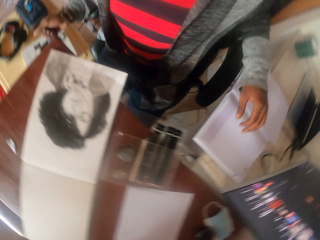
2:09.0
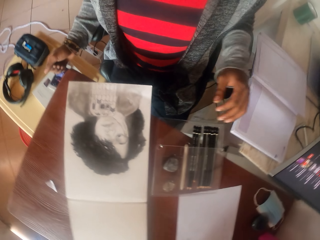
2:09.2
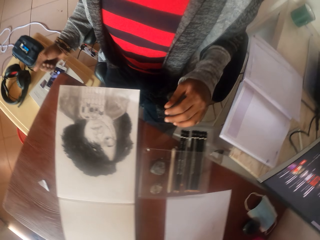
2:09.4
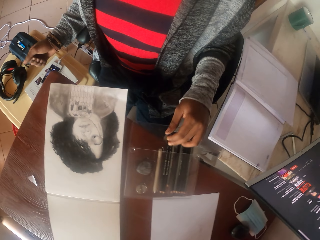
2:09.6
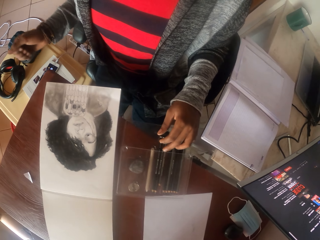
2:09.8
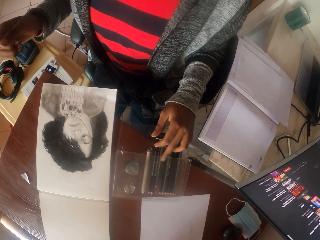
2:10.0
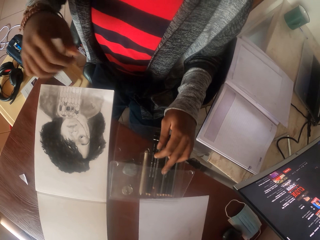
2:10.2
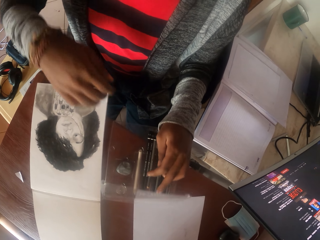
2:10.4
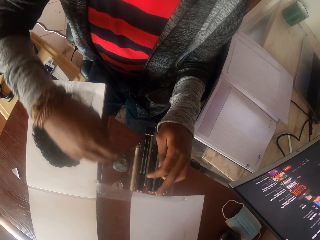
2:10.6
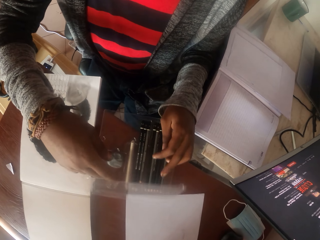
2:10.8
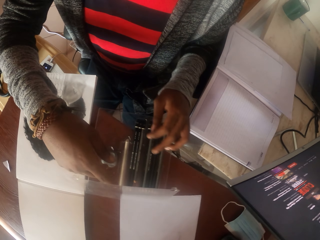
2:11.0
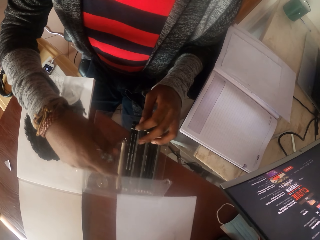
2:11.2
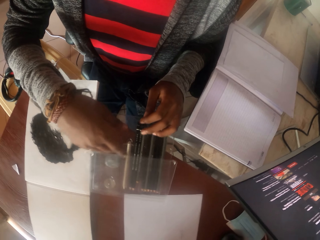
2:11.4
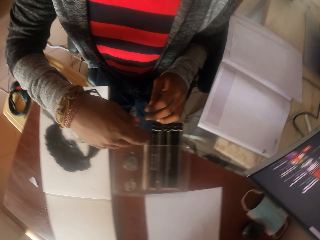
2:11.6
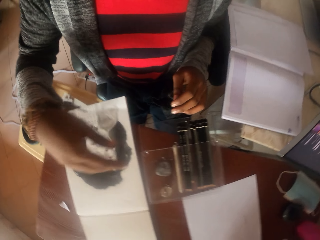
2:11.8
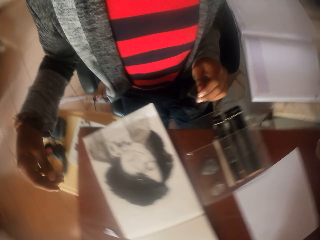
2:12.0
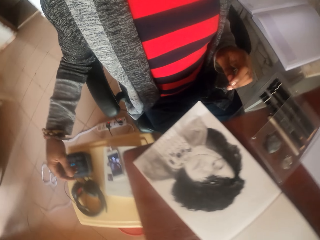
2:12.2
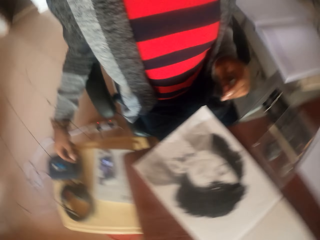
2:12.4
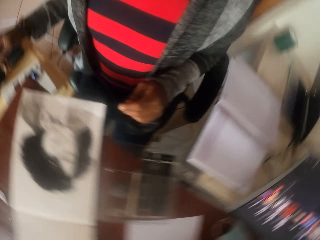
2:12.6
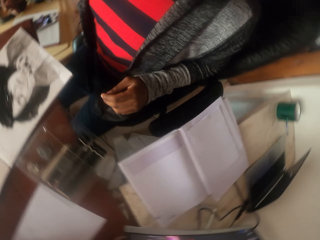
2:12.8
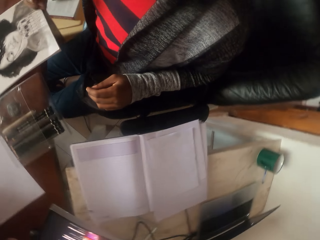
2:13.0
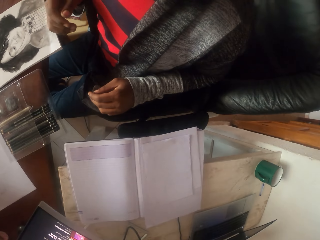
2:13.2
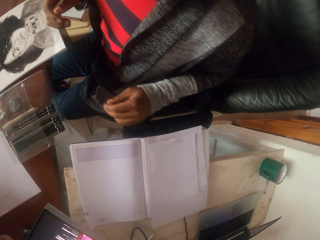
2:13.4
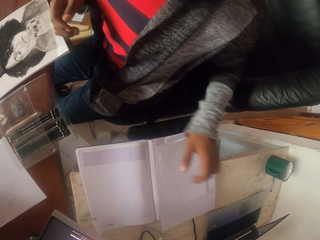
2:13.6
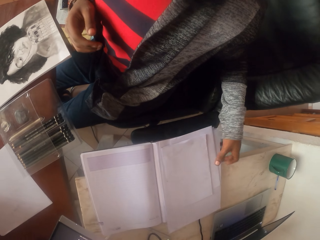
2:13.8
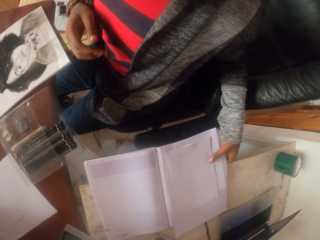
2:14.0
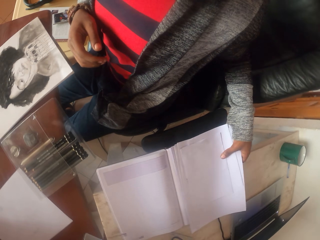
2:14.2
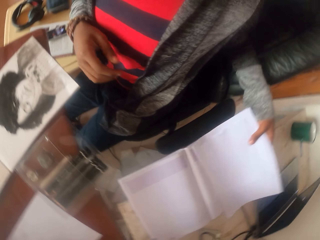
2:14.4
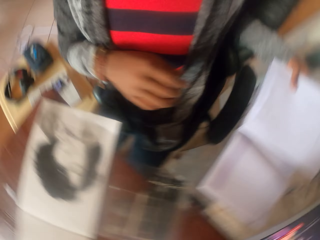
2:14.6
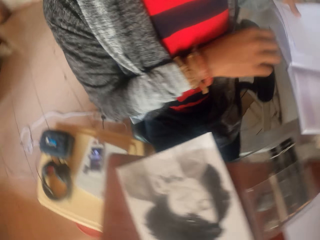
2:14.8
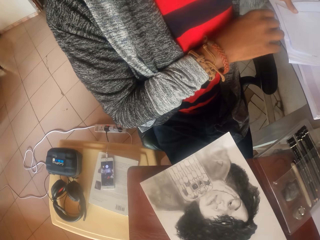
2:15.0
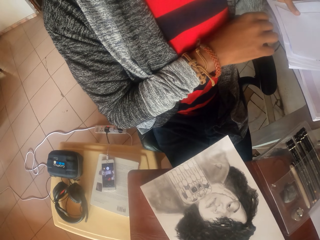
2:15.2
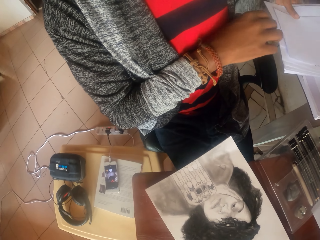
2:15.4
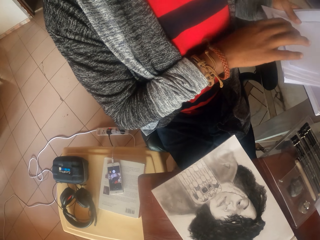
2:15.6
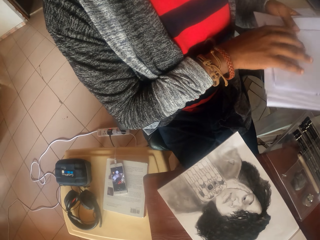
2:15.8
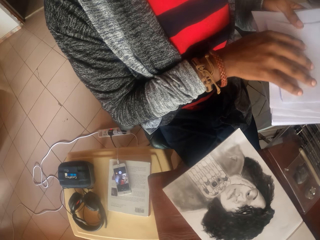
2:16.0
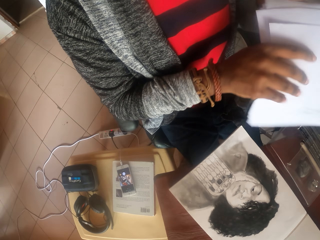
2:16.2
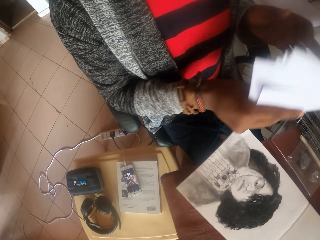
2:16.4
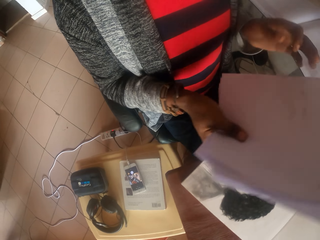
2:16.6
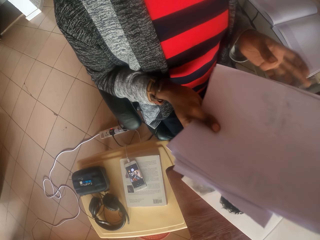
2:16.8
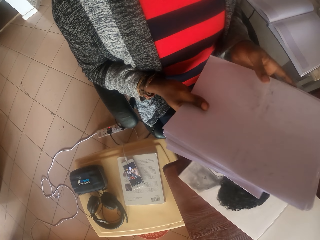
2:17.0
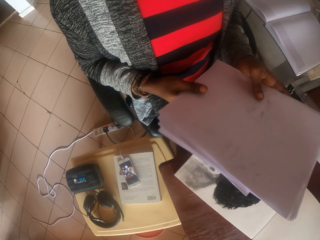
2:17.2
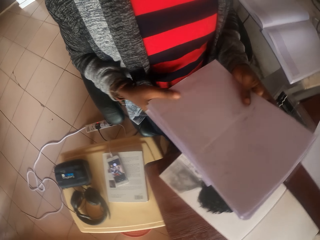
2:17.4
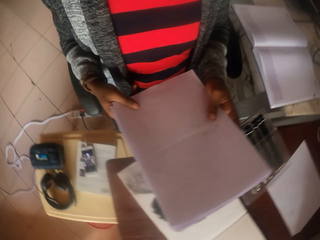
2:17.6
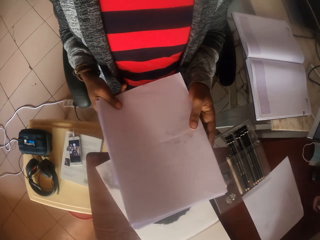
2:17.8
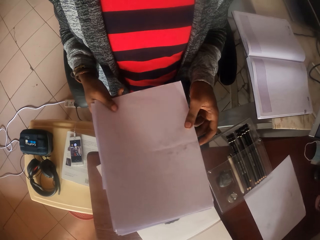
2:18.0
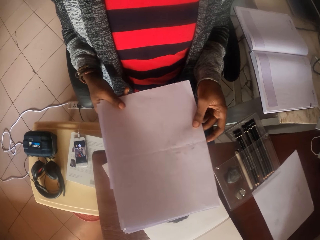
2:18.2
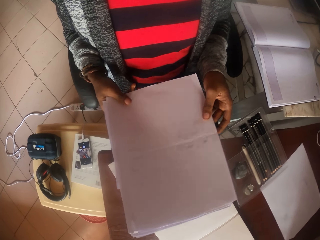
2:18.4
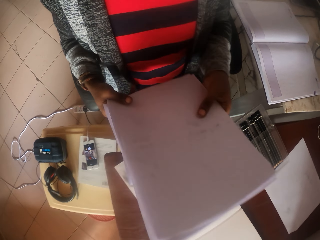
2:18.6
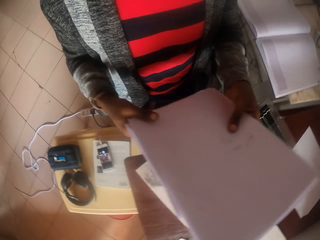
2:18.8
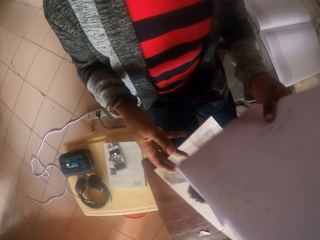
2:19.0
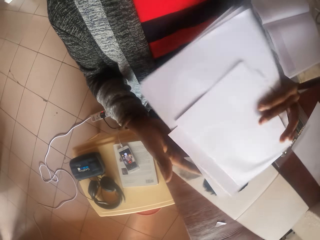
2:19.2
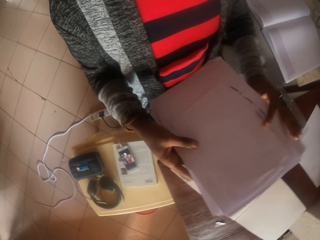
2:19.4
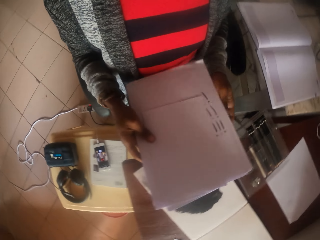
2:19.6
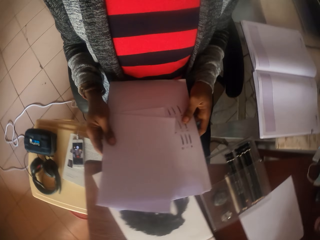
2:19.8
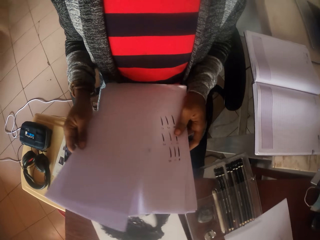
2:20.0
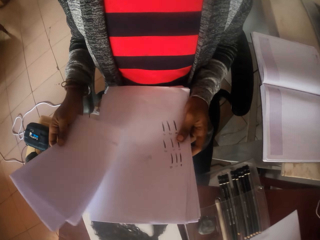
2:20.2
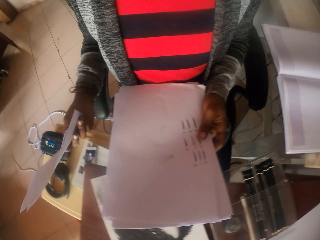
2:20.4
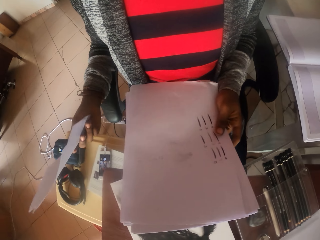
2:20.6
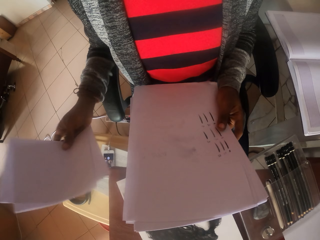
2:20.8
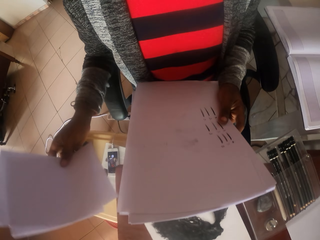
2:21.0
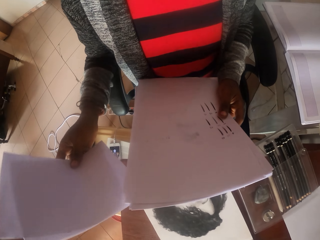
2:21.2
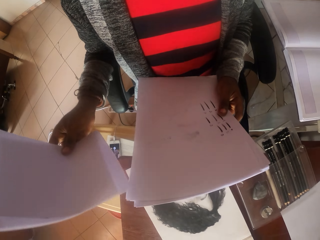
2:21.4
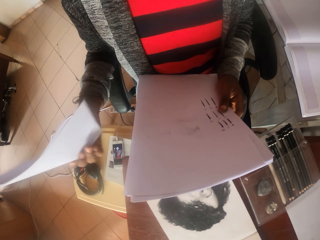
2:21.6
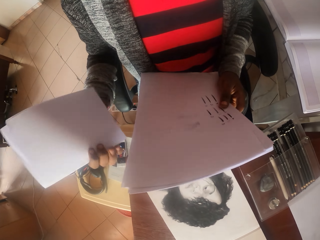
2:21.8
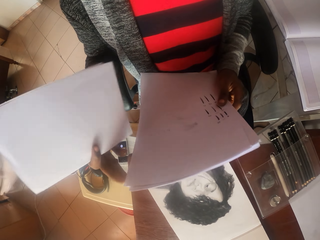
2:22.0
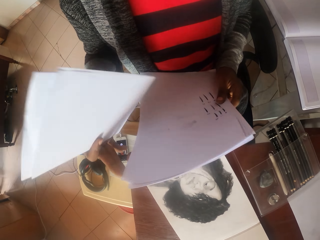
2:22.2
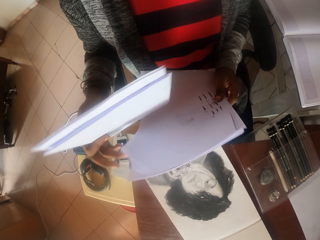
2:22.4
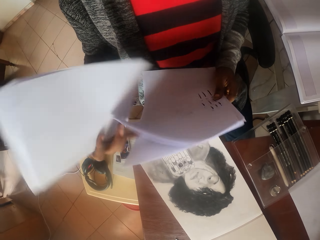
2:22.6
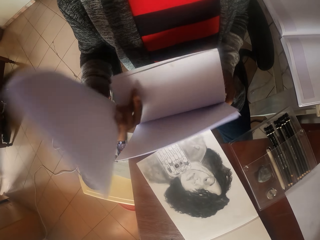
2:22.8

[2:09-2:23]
The camera wearer holds the pencil holder. He opens the packet of pencils. He looks around the table. He picks up the papers. He turns the papers in his hands. He holds the papers.

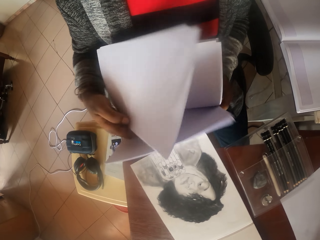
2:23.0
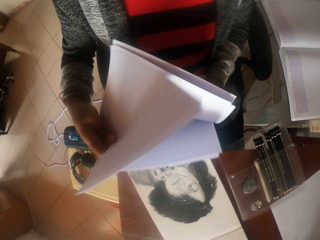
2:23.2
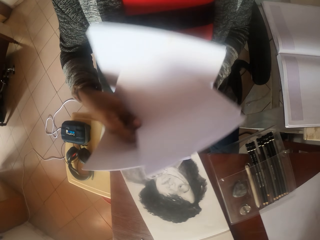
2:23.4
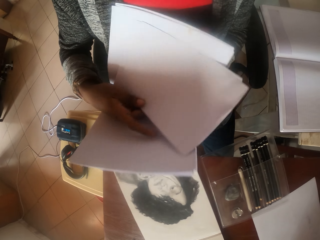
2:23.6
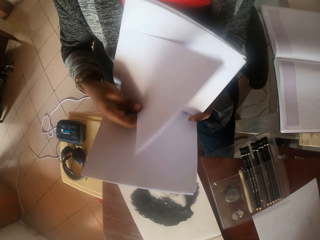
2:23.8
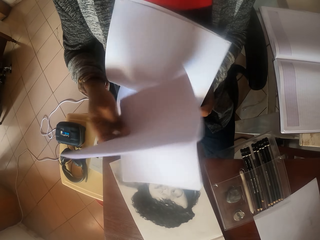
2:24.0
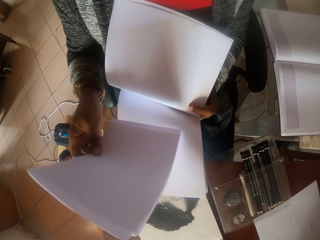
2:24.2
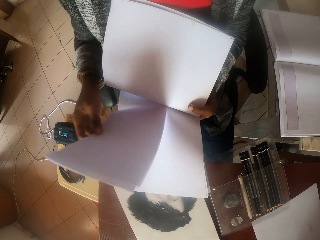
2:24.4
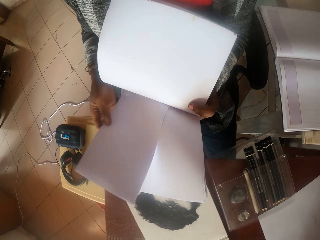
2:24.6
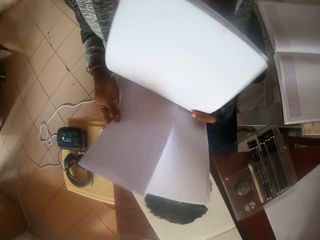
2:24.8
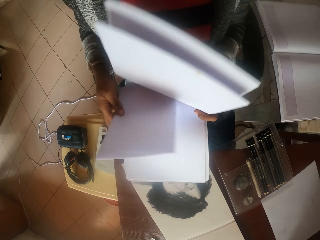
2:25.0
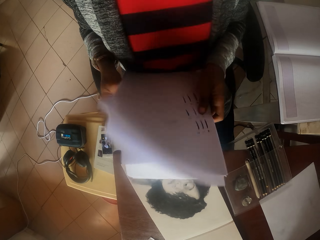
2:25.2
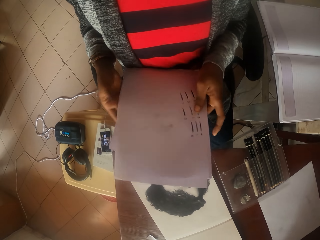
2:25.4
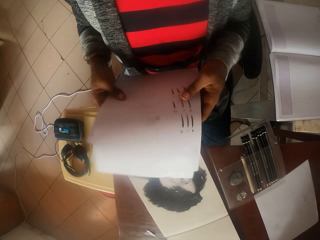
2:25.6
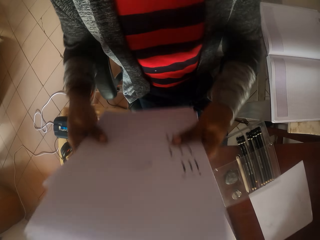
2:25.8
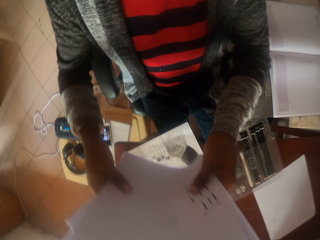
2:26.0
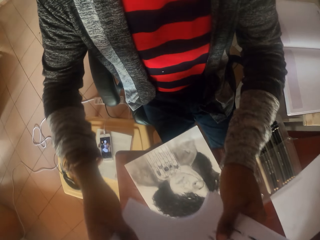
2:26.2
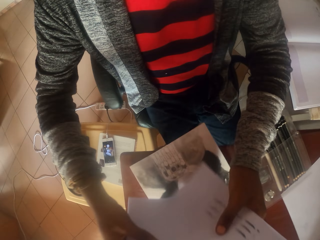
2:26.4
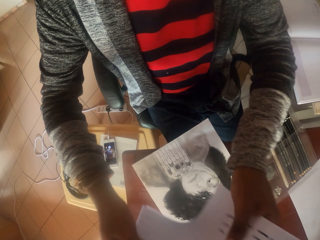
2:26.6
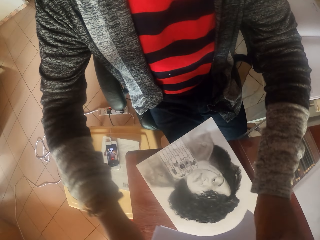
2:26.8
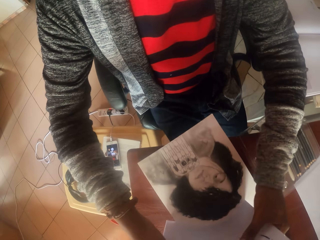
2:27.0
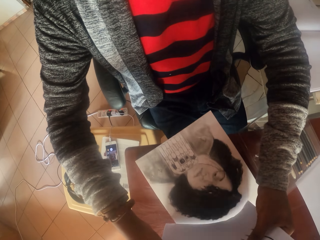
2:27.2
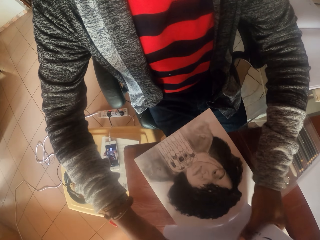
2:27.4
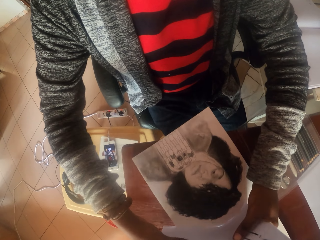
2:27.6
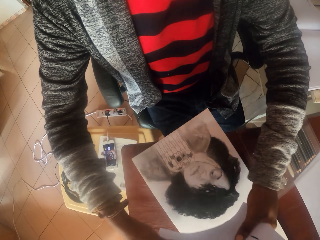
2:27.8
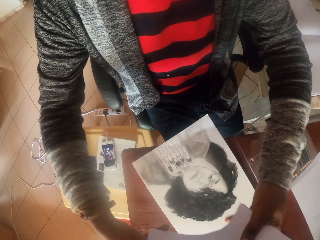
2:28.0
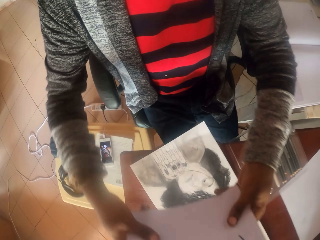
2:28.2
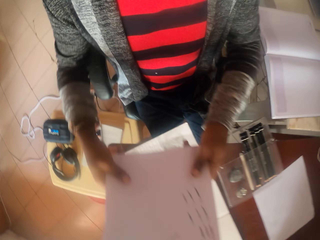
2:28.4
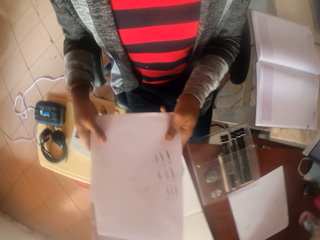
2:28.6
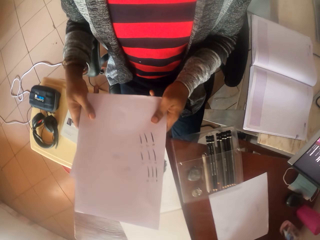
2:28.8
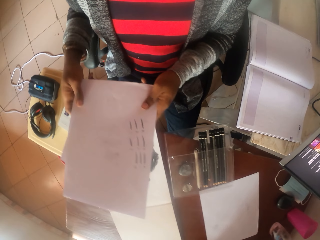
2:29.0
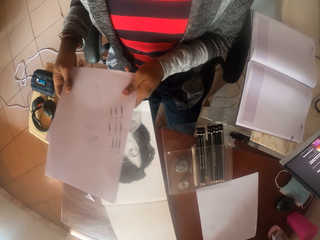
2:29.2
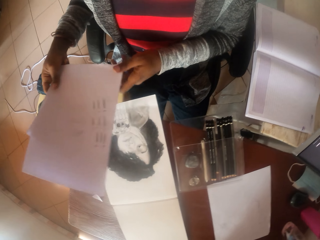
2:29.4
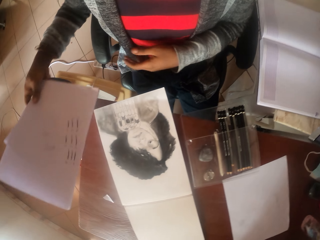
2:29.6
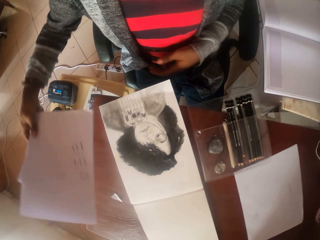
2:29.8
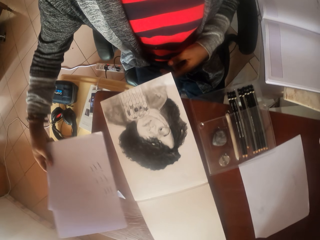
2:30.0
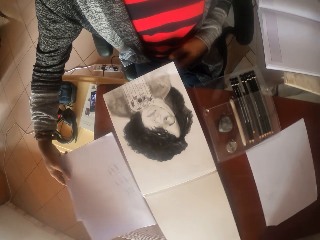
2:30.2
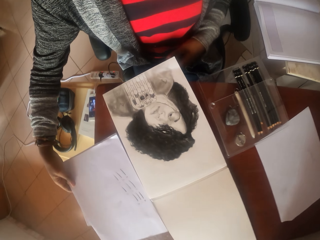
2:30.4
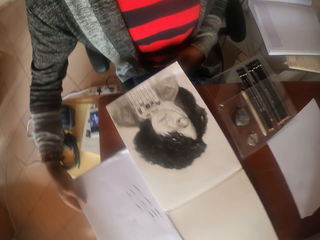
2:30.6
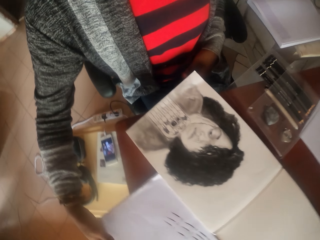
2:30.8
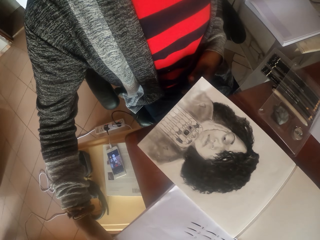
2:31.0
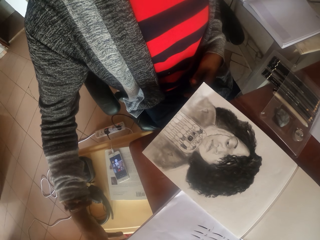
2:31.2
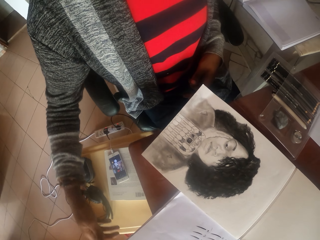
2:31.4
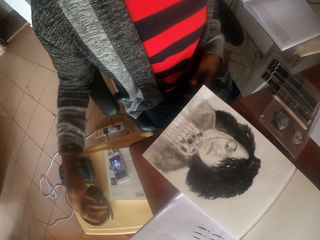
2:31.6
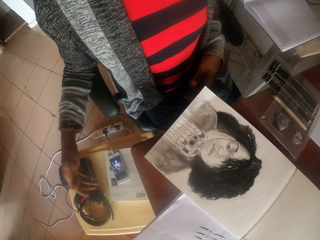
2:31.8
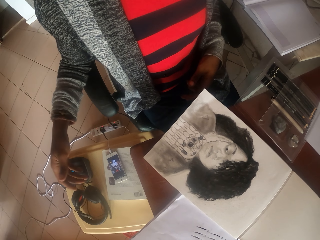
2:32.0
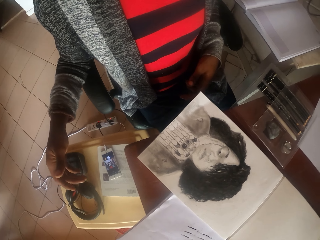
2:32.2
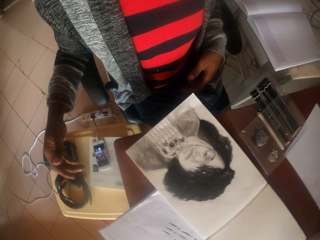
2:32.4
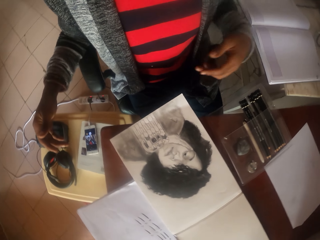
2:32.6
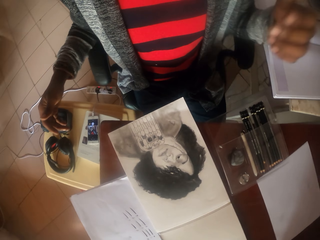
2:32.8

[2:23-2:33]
The camera wearer puts a paper between the papers. They straighten the papers. They put the papers on the table.
